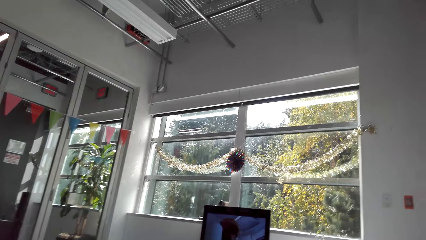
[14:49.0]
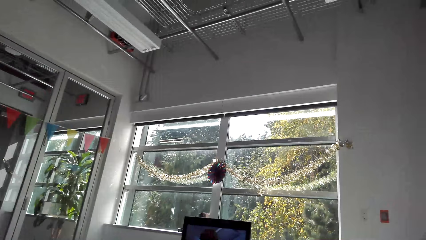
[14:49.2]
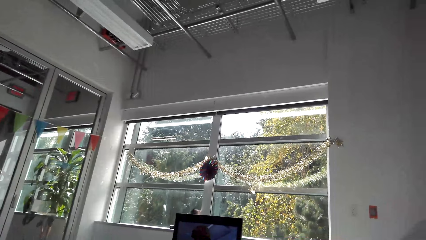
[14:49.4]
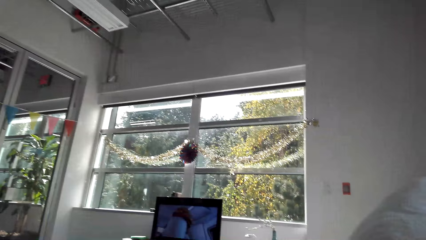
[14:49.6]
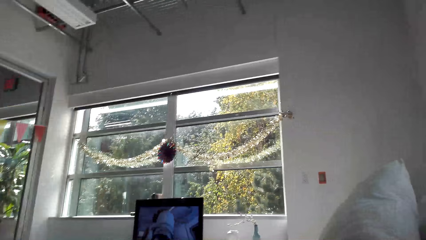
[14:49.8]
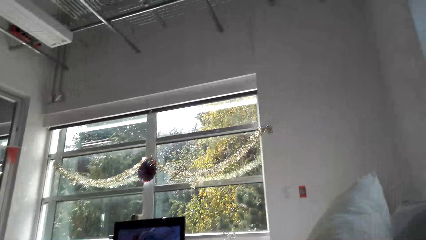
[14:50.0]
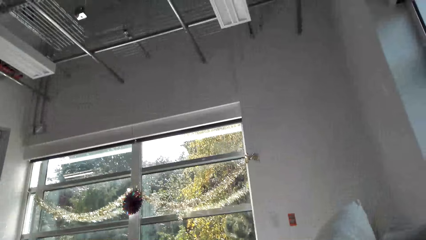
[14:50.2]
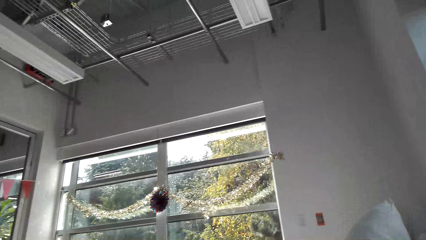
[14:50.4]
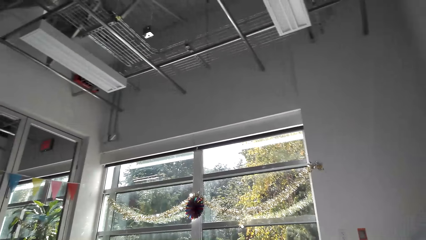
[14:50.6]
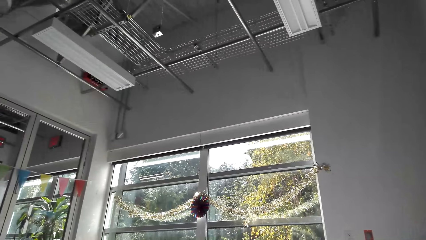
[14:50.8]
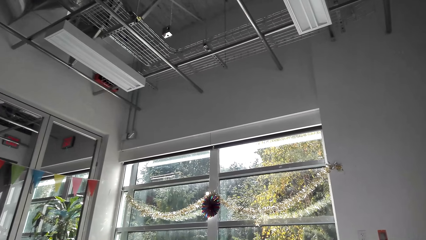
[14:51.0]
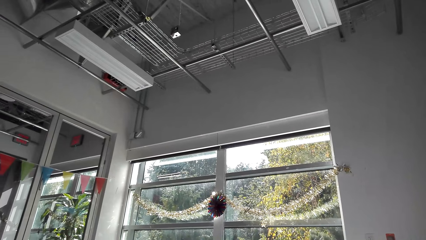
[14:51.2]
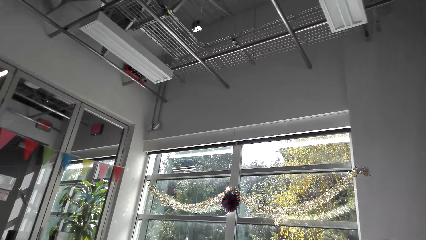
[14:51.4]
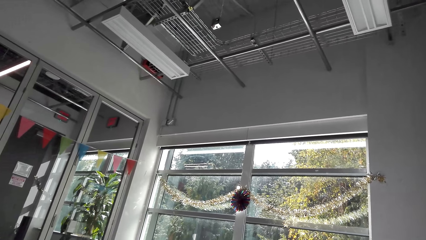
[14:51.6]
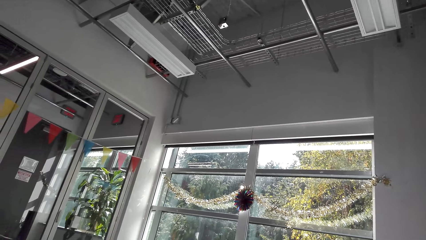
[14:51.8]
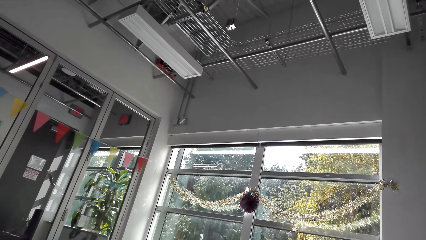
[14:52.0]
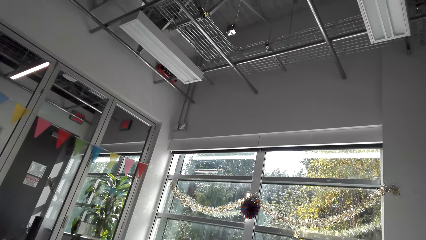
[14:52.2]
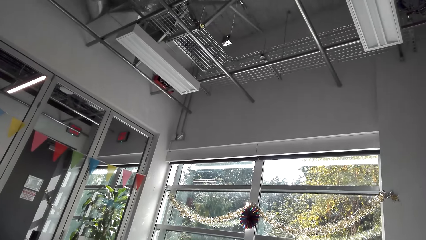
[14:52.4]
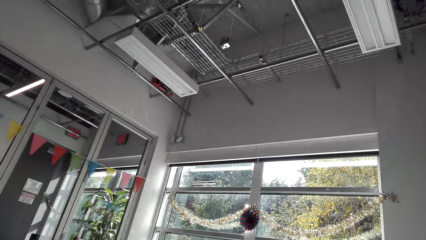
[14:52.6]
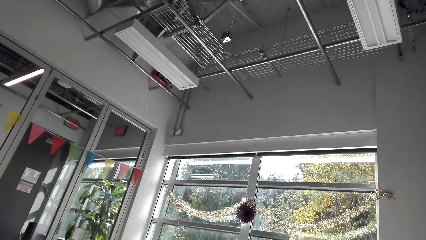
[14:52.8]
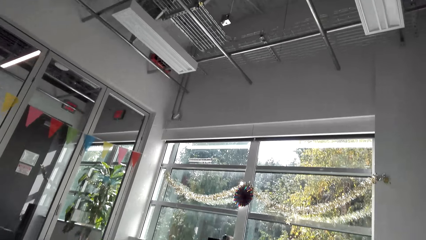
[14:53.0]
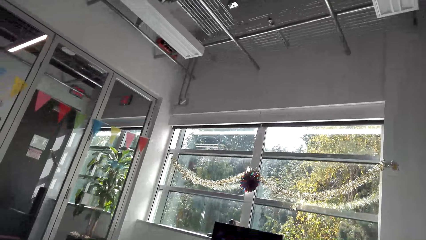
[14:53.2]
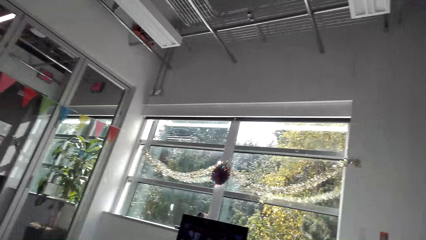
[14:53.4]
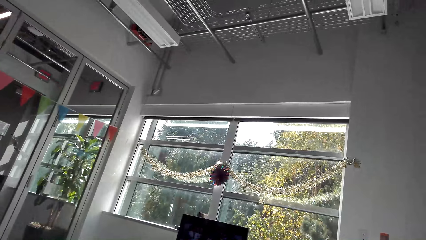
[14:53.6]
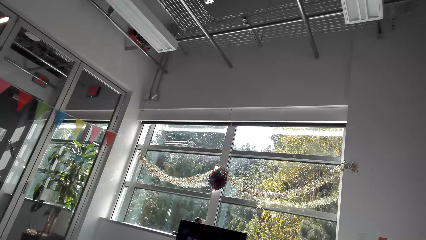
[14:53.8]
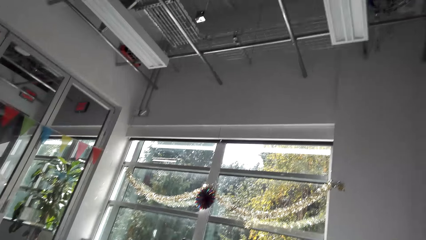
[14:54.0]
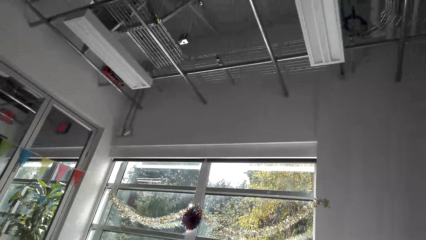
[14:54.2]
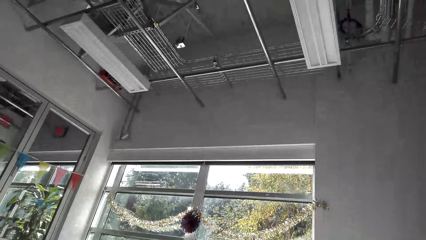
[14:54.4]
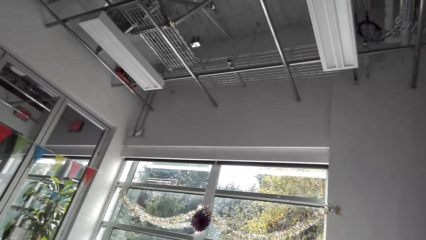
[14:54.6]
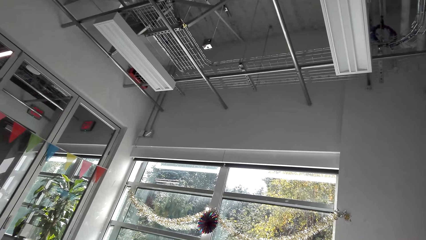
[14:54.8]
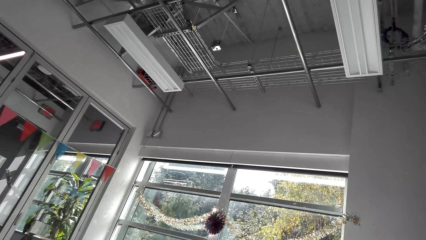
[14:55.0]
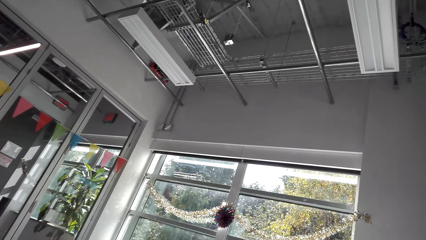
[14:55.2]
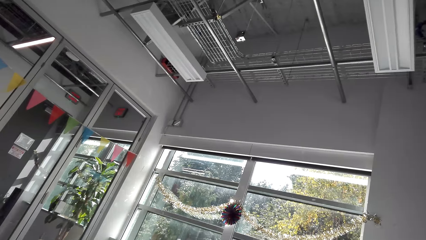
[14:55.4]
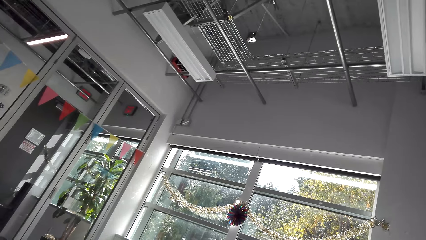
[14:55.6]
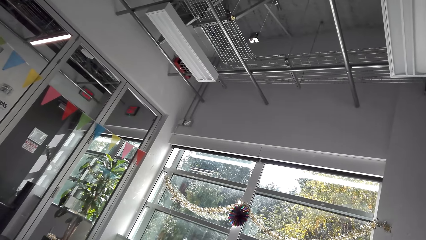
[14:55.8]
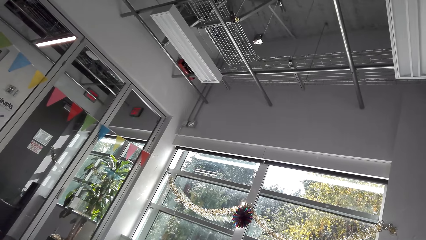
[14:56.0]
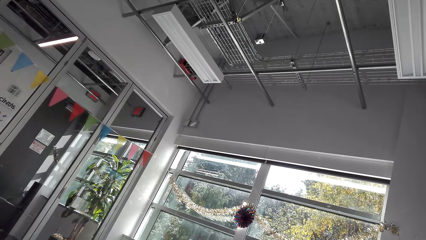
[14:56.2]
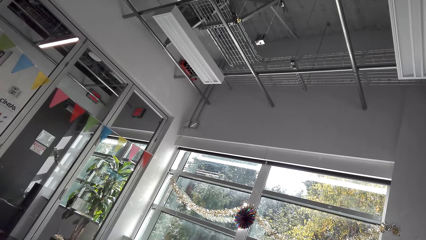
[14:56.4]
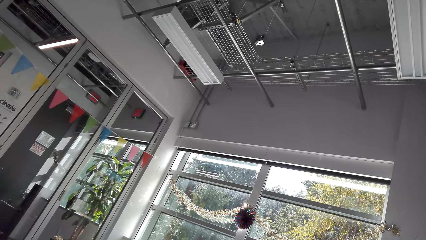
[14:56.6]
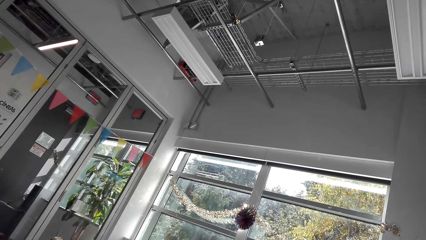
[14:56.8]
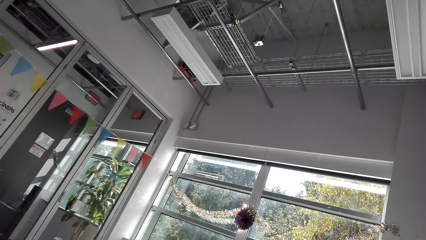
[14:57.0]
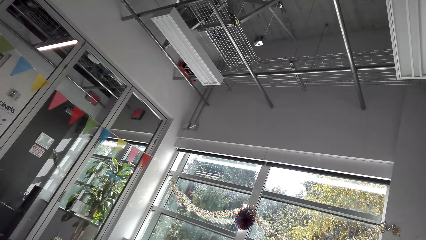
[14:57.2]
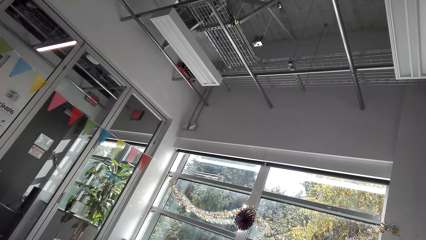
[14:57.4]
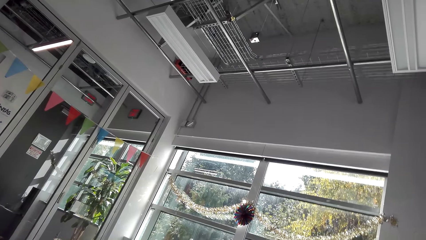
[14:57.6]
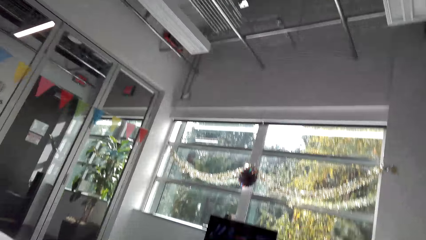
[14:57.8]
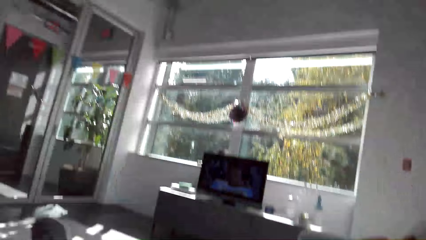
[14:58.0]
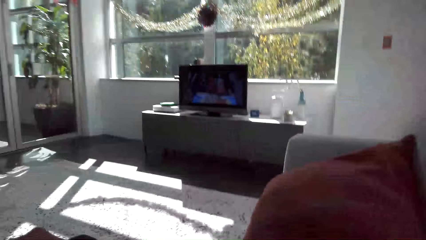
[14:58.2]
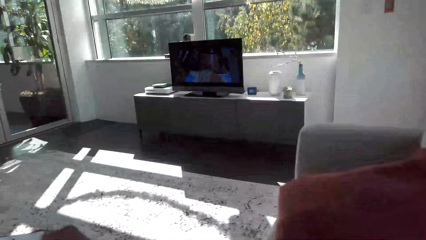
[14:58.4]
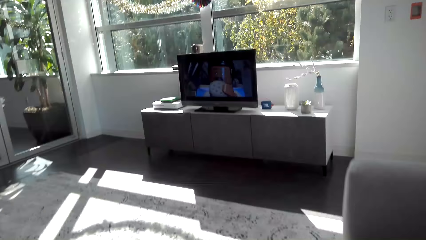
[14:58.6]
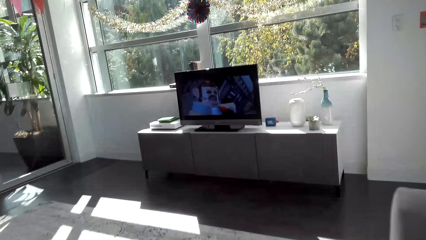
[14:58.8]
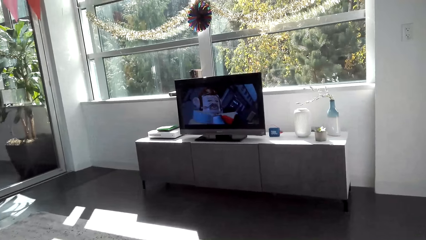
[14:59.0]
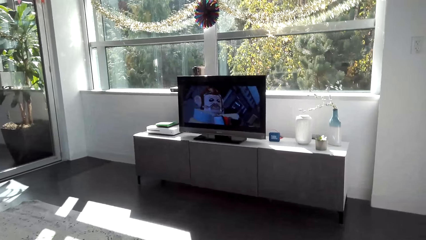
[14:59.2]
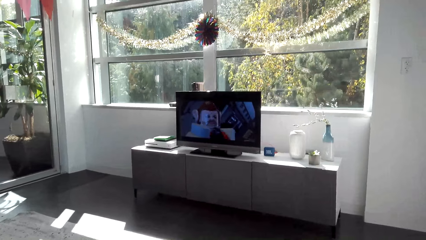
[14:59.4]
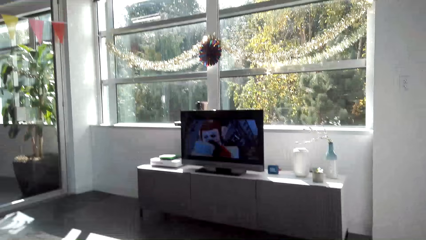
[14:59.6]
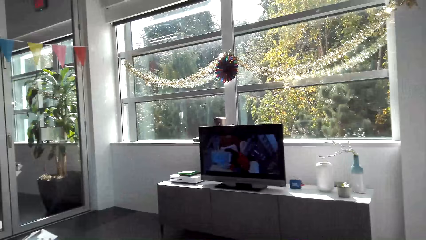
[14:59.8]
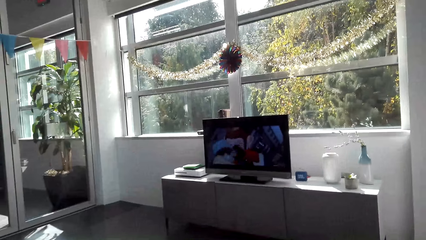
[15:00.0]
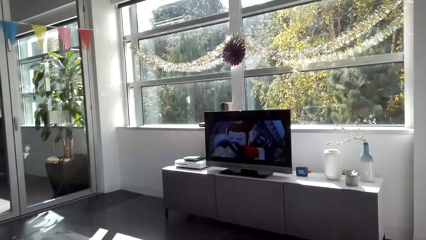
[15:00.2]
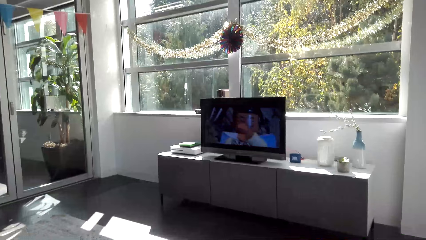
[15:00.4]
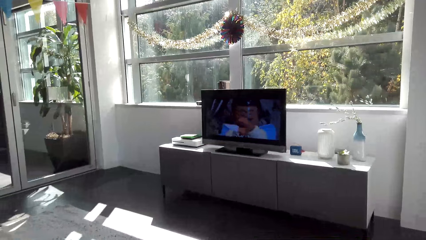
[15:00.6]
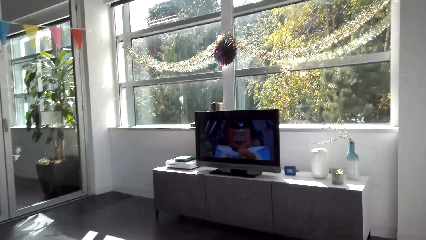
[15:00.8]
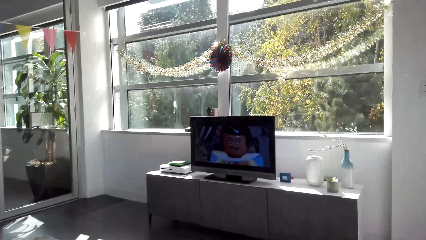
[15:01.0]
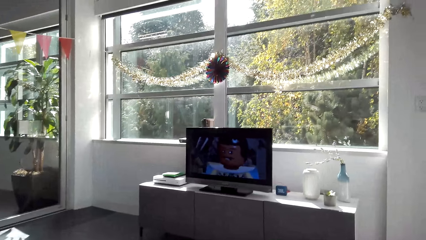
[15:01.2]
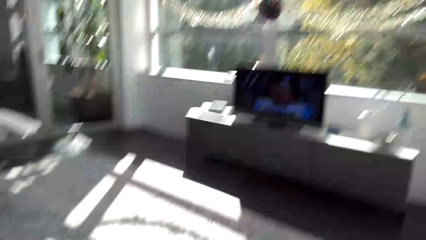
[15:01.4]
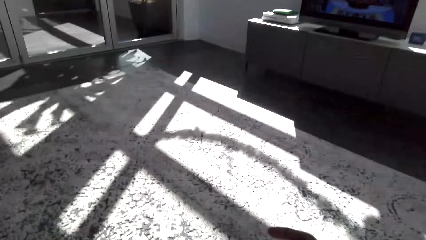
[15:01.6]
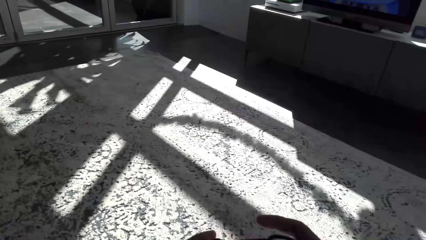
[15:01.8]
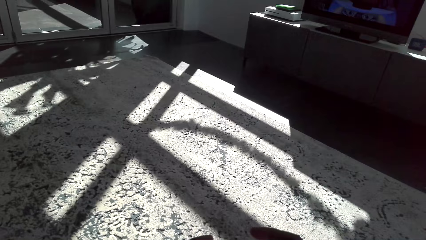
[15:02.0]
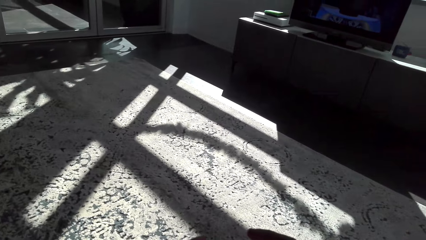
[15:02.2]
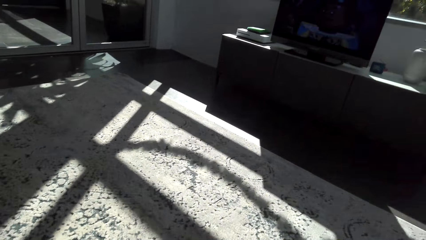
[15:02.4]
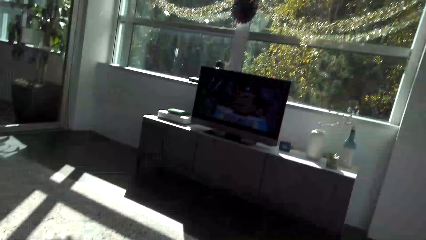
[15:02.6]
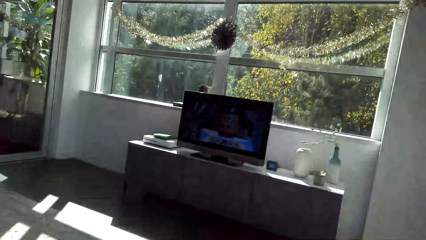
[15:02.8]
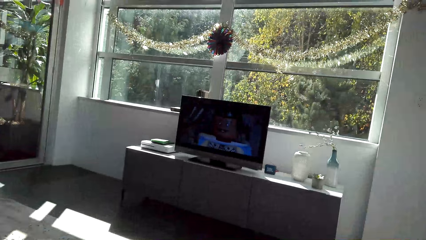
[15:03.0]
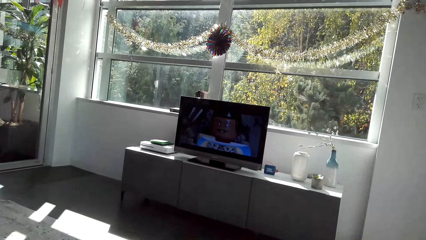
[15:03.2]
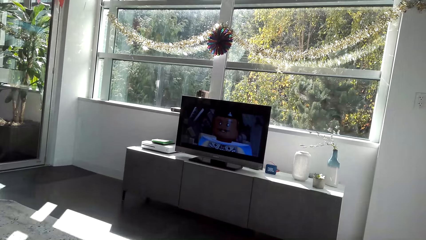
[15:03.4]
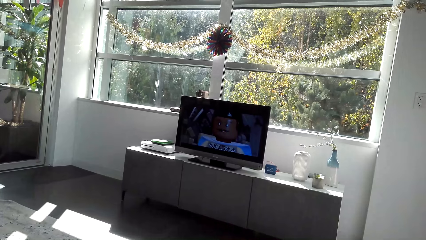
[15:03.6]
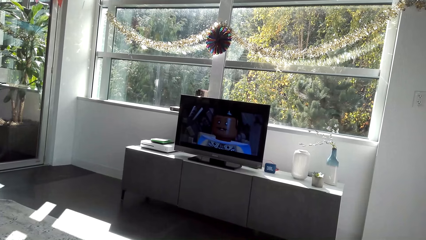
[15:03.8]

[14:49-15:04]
The camera wearer looks around. They play a game on the television.
